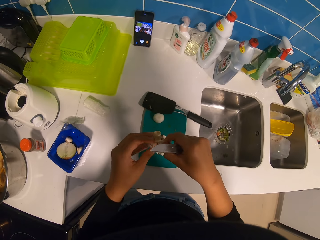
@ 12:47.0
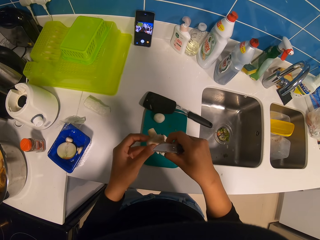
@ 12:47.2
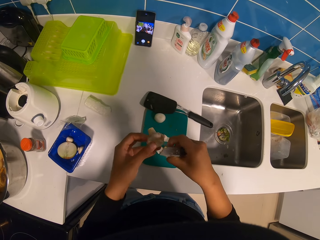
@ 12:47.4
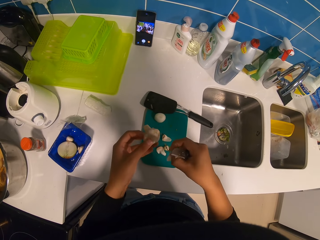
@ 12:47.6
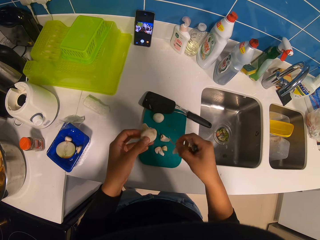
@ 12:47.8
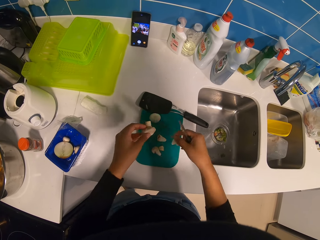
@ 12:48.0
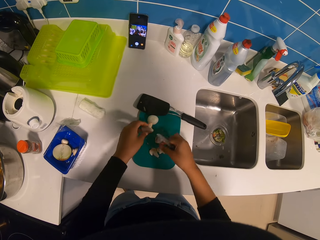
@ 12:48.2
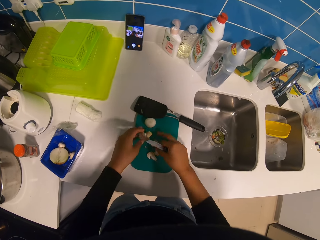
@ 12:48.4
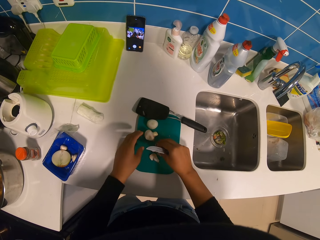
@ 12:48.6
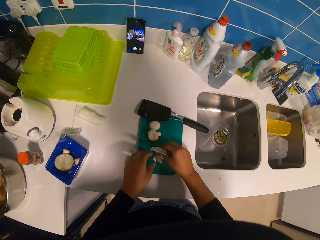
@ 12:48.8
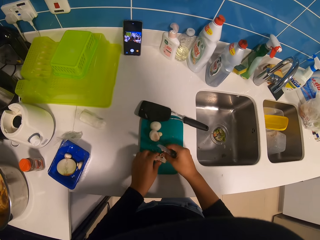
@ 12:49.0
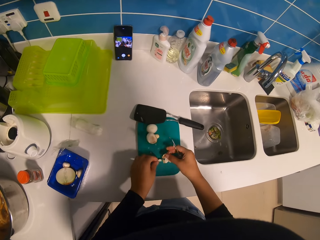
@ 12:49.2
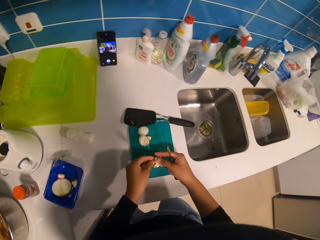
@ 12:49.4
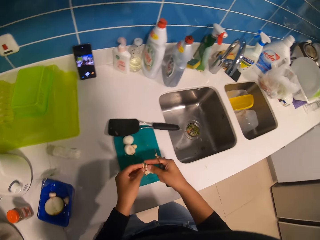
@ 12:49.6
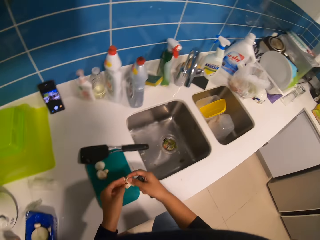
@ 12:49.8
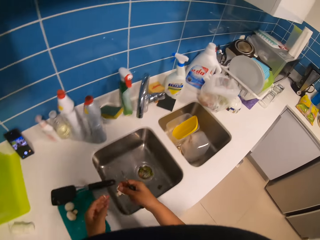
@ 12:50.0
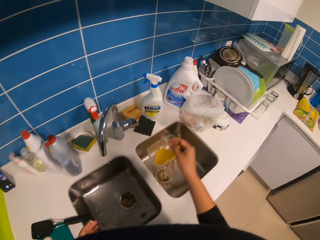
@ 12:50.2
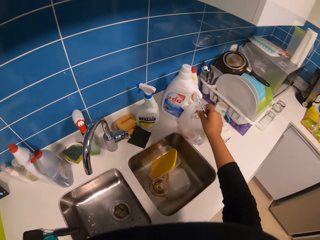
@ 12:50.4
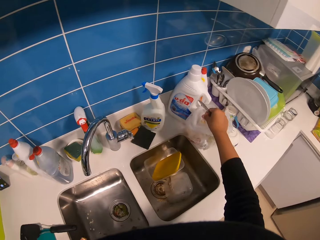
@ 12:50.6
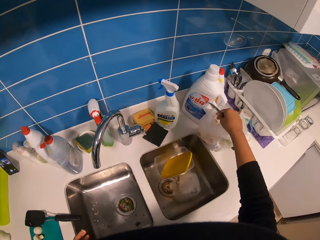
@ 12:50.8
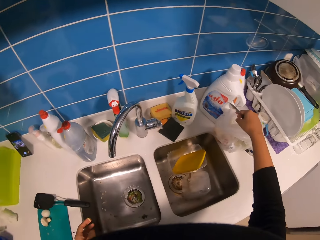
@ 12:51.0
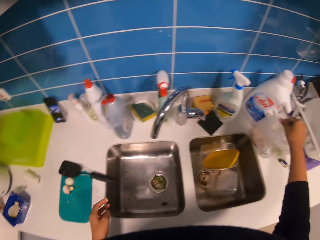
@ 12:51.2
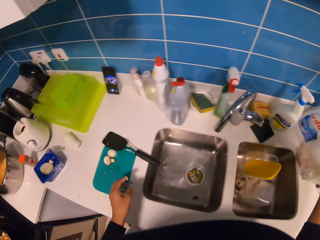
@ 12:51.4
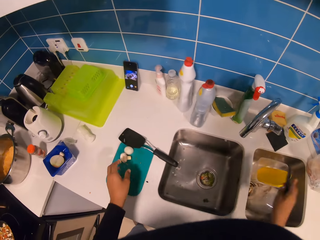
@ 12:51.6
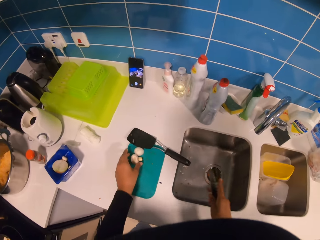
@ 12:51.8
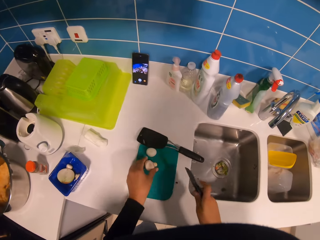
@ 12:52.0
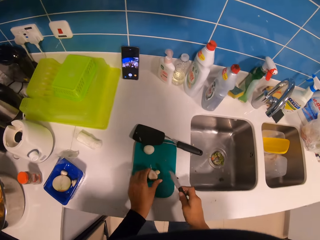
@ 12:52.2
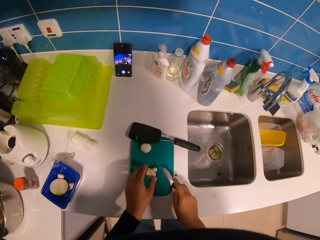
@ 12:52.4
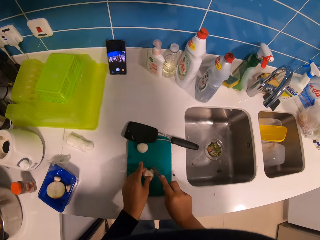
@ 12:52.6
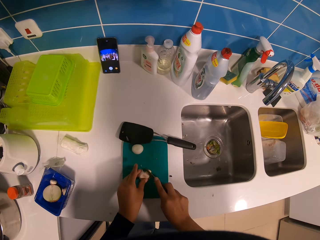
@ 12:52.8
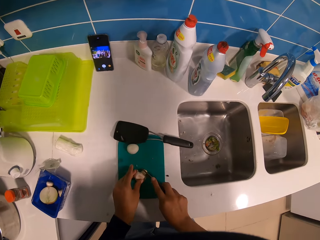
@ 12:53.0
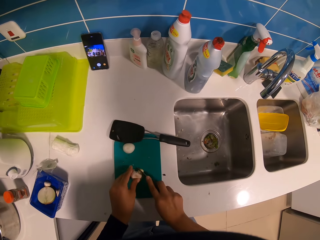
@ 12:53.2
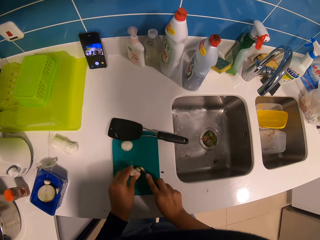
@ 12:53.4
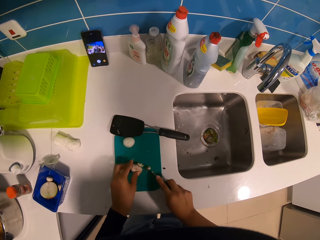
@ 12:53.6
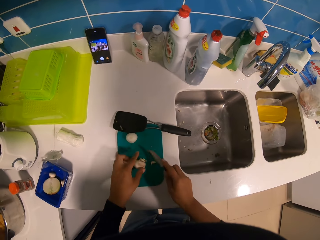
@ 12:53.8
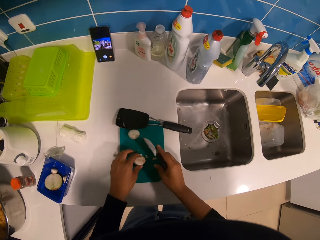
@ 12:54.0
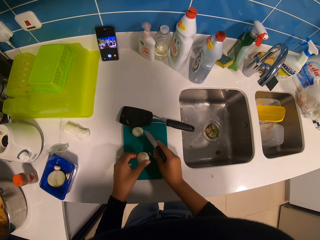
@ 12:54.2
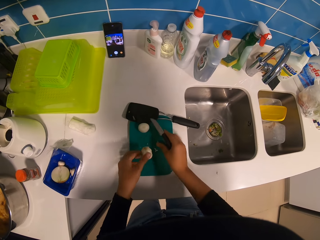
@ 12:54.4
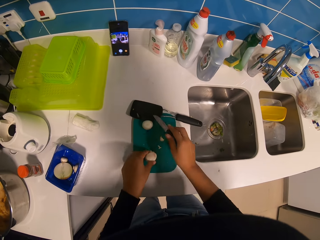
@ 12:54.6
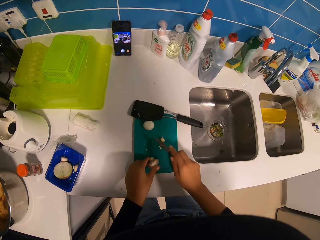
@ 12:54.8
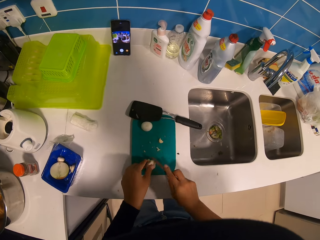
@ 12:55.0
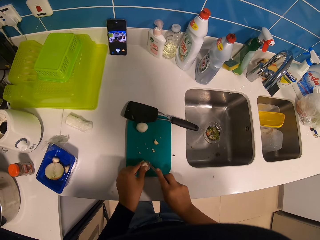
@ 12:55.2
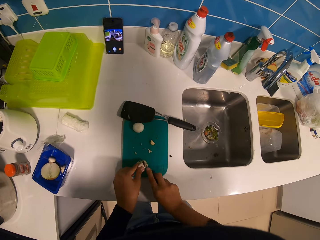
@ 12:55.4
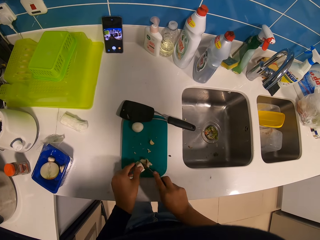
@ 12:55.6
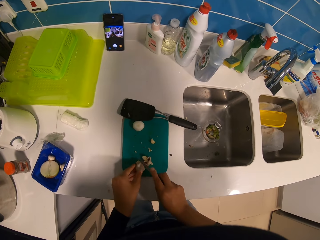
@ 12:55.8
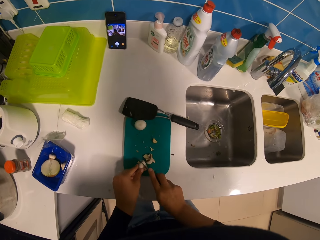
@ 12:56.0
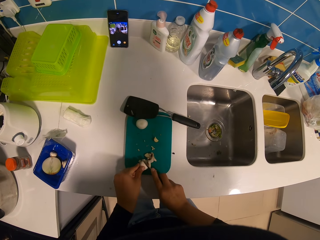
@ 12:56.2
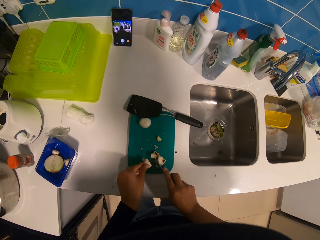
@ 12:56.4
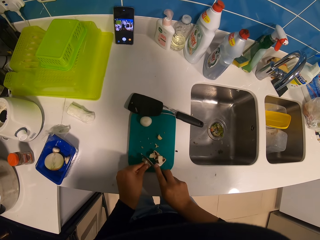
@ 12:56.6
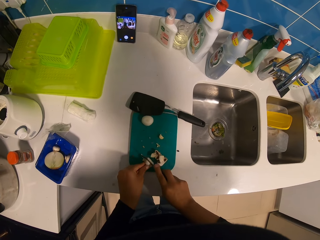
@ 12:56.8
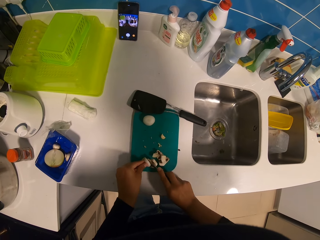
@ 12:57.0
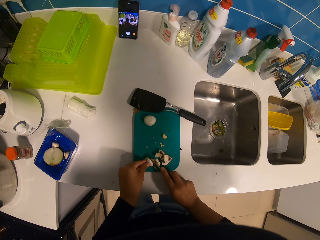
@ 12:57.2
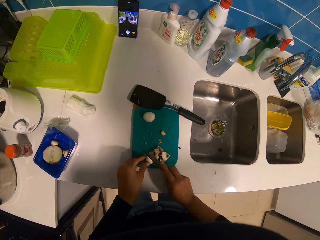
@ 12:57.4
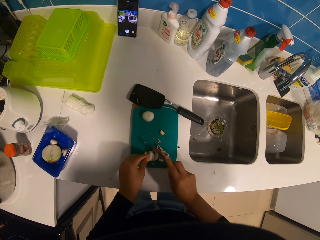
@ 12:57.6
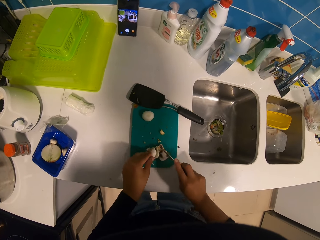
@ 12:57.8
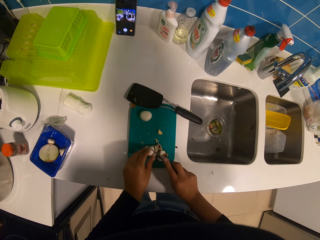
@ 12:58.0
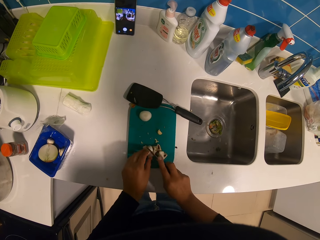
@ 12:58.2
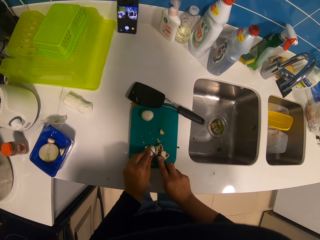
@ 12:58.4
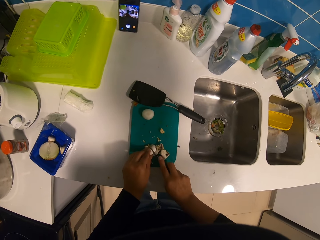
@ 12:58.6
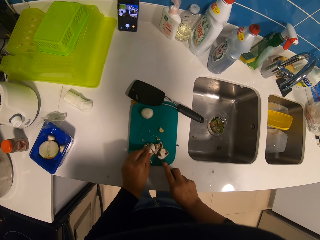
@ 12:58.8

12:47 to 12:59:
The camera wearer puts a mushroom on a chopping board. They pick pieces of the mushroom coats on the chopping board. They put the mushroom coats in a paper bag. They pick the mushroom on the chopping board. They cut the mushroom on the chopping board.

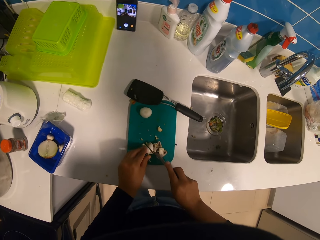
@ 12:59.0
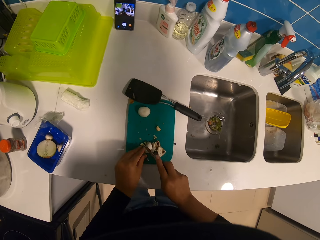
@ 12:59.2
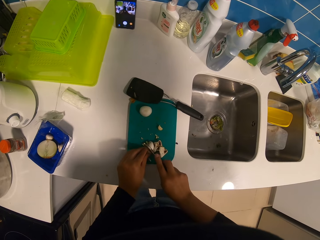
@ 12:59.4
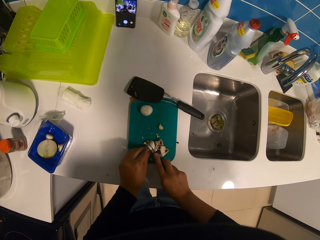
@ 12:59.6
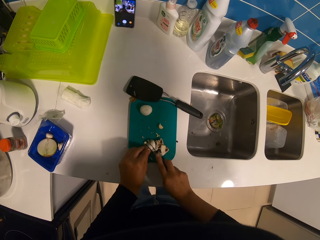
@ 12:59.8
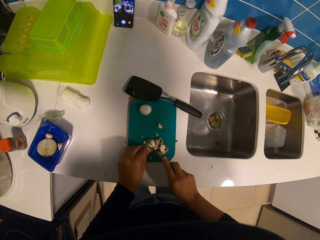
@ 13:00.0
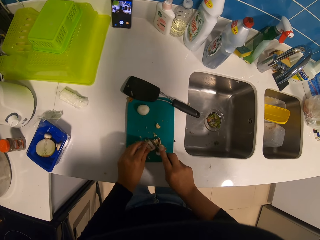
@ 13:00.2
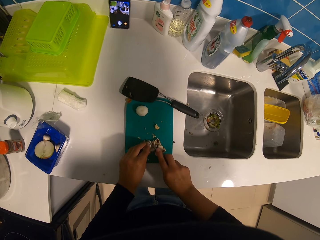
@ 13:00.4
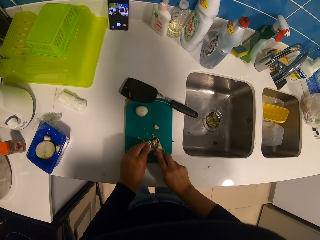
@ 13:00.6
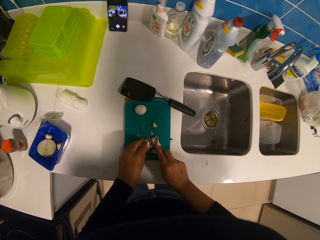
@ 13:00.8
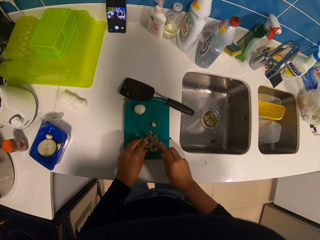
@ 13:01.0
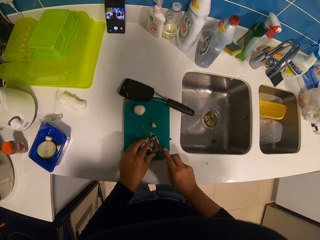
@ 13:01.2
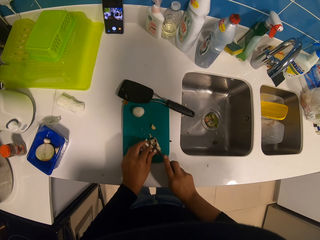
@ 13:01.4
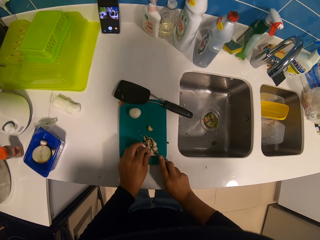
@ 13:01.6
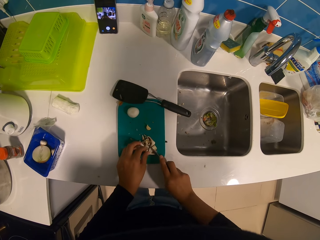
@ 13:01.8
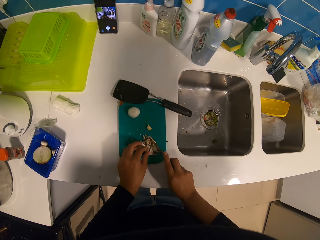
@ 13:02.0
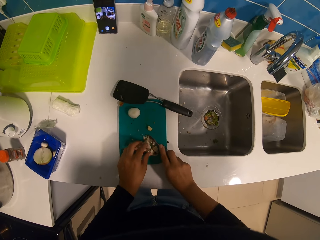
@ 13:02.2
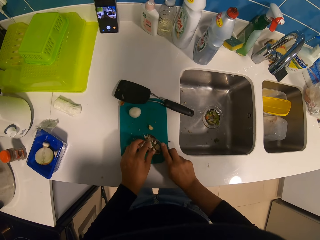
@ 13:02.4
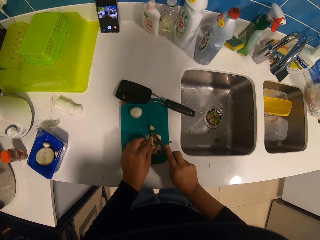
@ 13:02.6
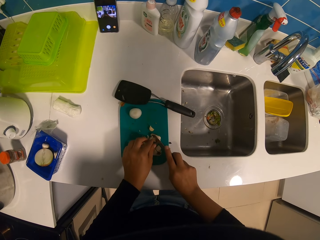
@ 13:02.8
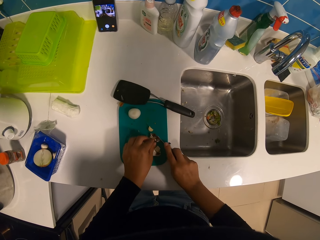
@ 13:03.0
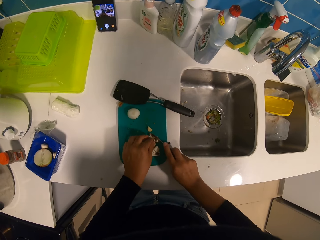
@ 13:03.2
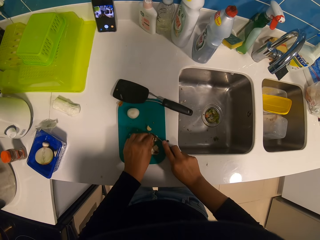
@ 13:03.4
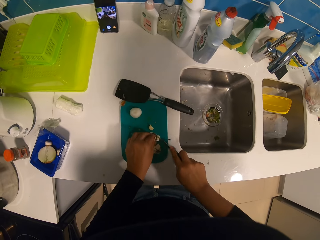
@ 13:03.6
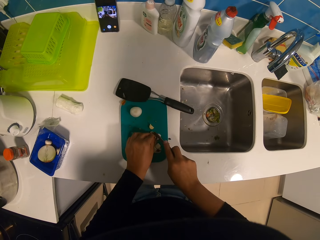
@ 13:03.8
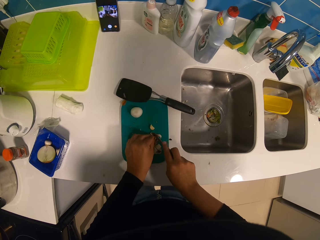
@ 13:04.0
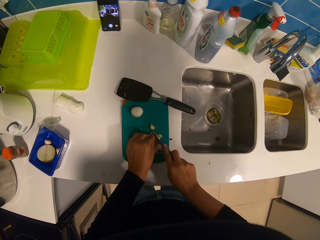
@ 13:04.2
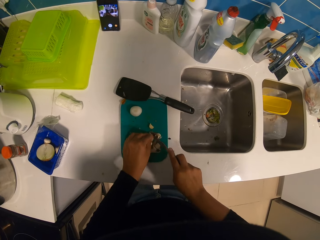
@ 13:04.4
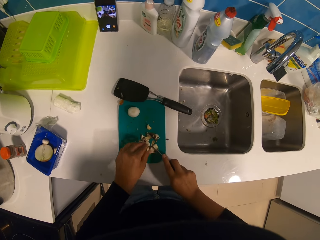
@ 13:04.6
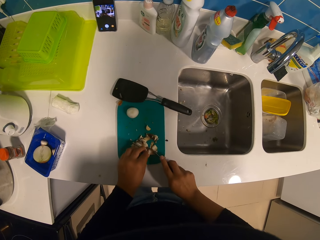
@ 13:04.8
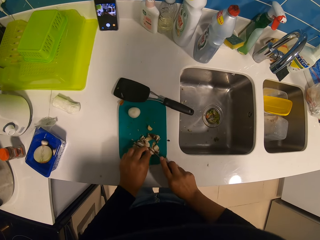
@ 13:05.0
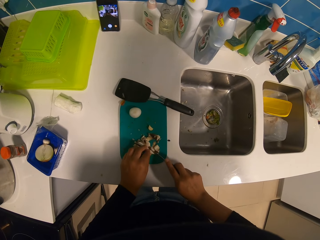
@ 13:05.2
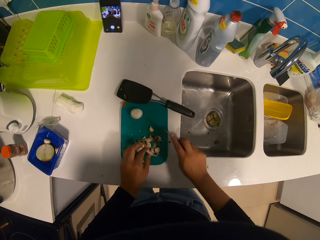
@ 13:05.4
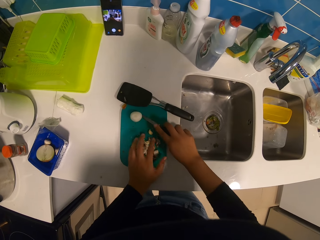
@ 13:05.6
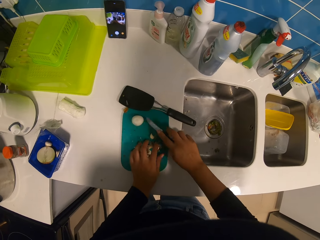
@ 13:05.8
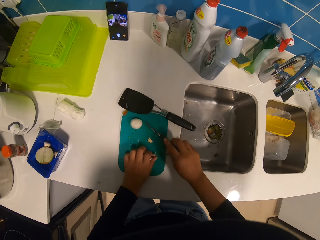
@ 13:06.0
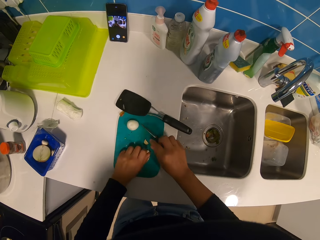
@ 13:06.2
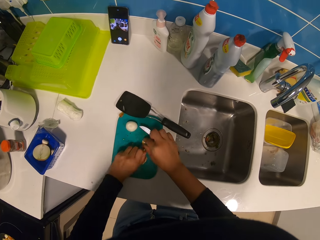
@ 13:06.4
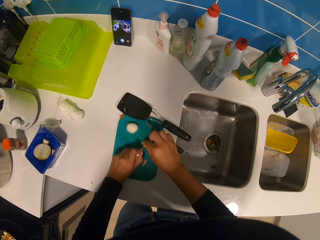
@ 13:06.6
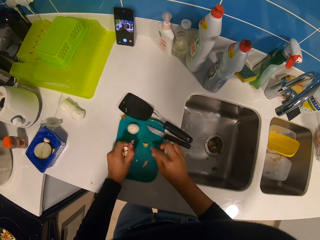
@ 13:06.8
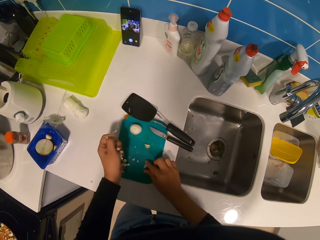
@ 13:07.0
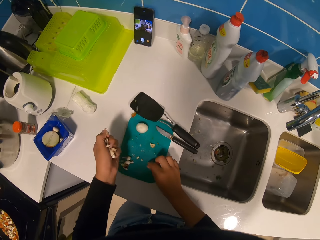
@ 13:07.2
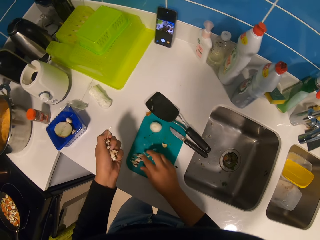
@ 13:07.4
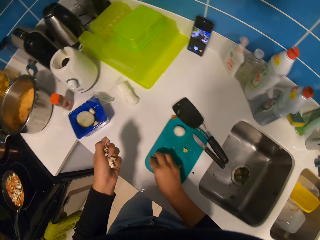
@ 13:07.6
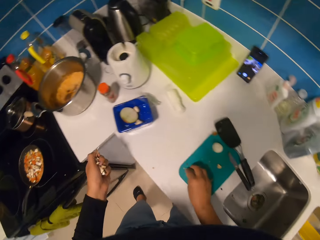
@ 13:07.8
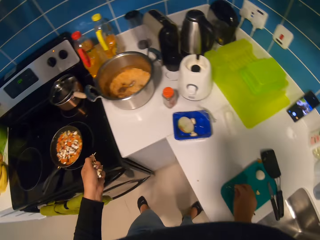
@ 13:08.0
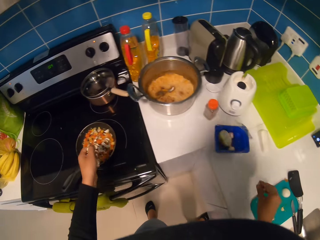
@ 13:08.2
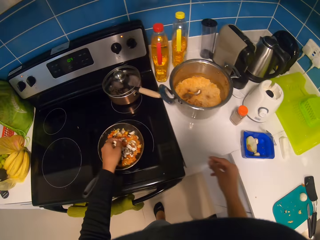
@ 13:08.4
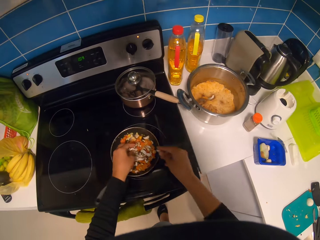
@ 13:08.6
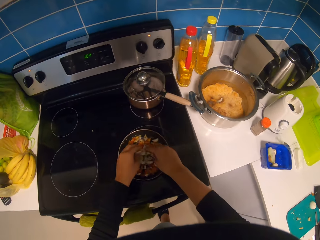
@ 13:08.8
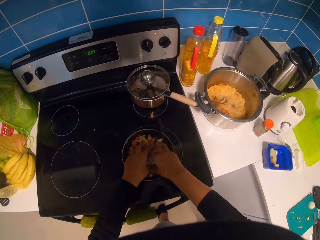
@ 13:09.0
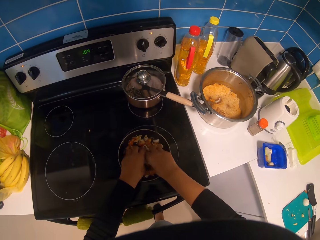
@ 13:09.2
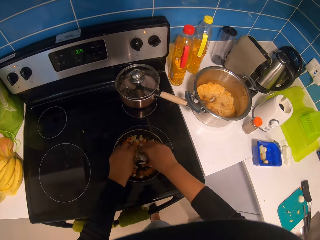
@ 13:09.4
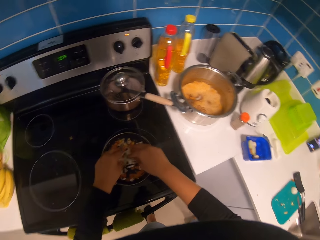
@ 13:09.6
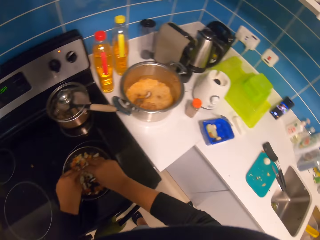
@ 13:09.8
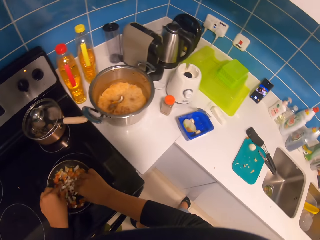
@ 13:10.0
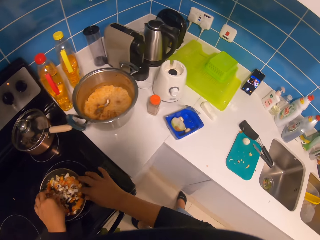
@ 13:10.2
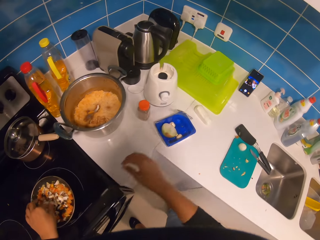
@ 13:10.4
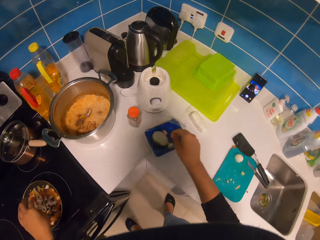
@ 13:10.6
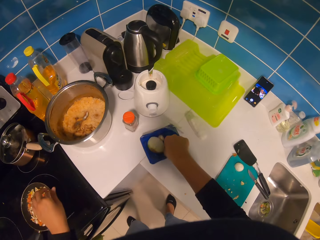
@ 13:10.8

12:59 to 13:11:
The camera wearer picks pieces of mushroom or onion on a chopping board. They put the pieces of mushroom in a frying pan.
